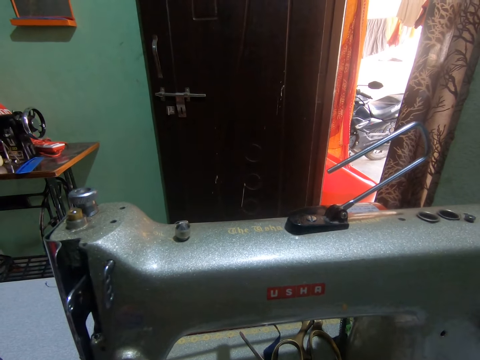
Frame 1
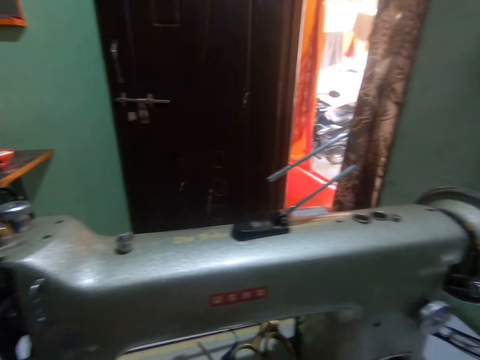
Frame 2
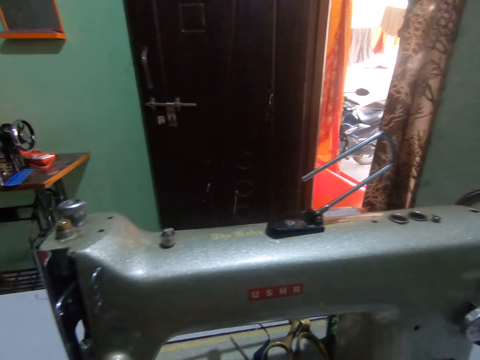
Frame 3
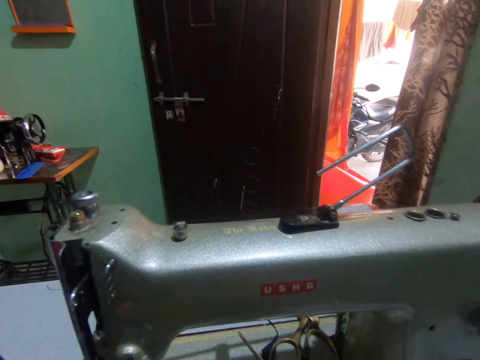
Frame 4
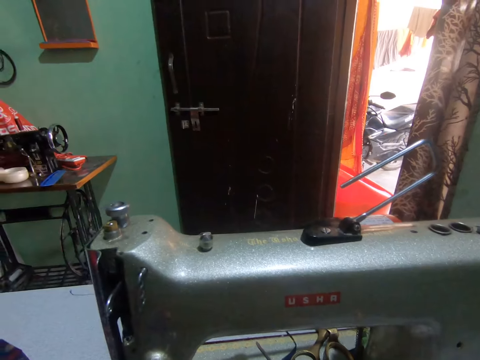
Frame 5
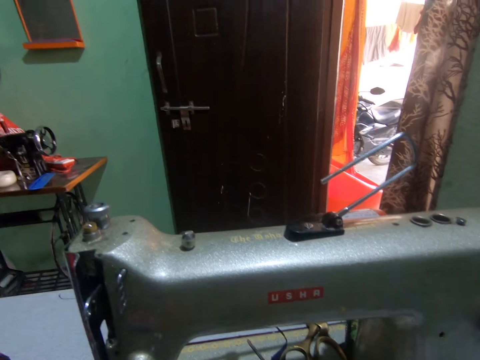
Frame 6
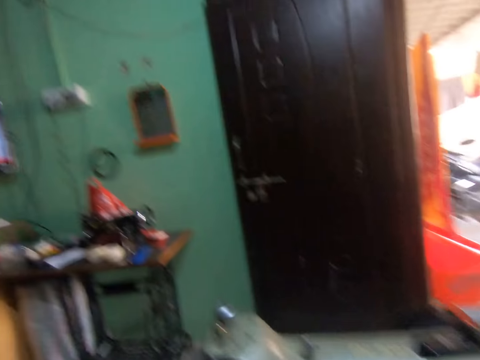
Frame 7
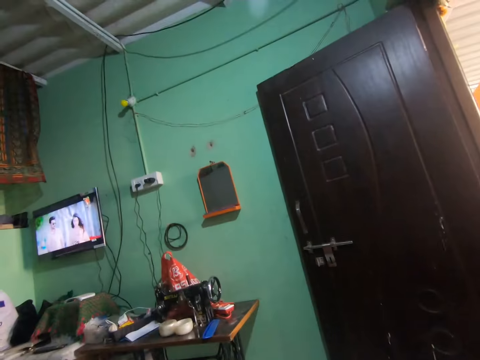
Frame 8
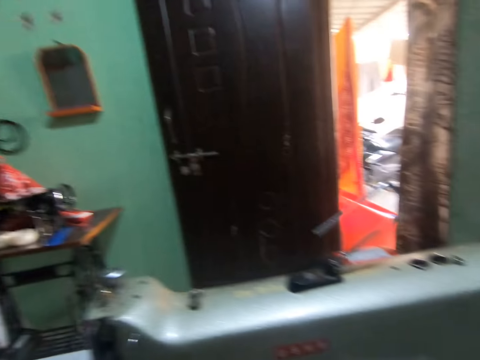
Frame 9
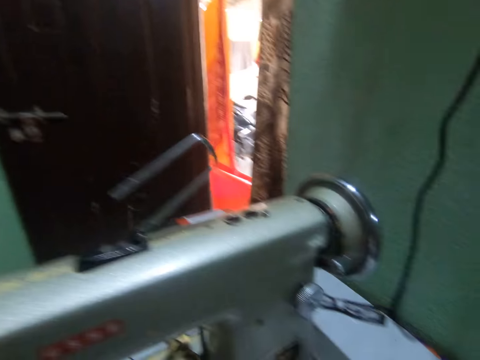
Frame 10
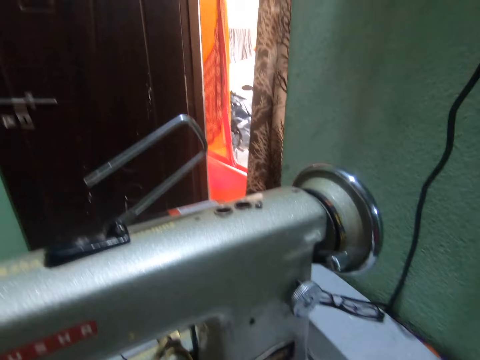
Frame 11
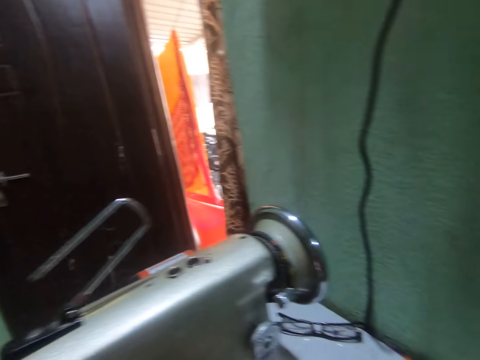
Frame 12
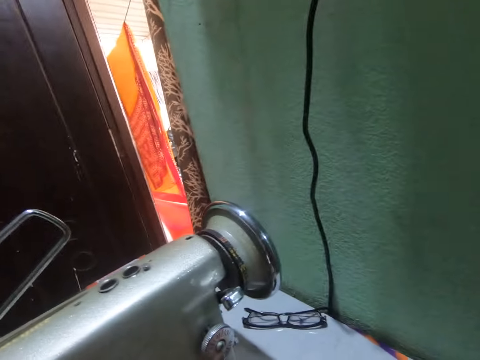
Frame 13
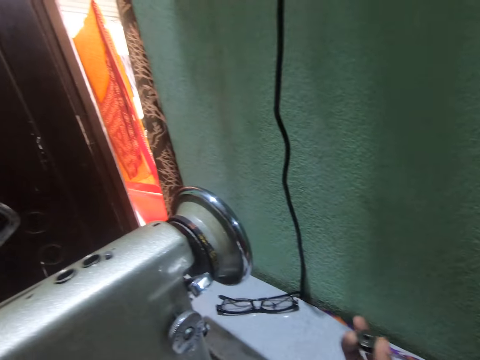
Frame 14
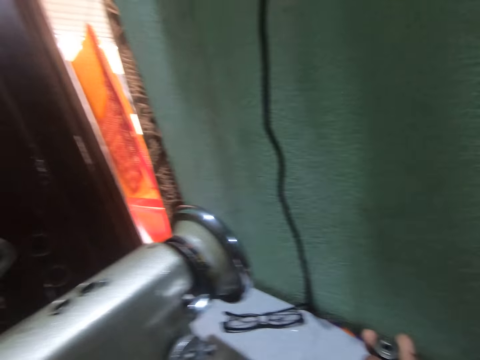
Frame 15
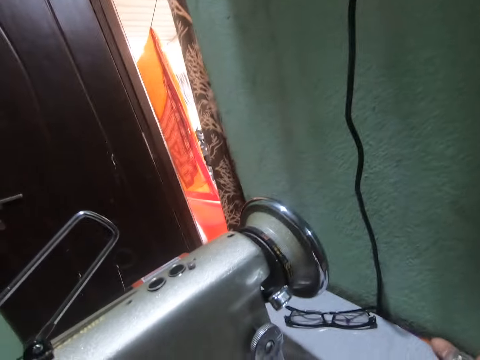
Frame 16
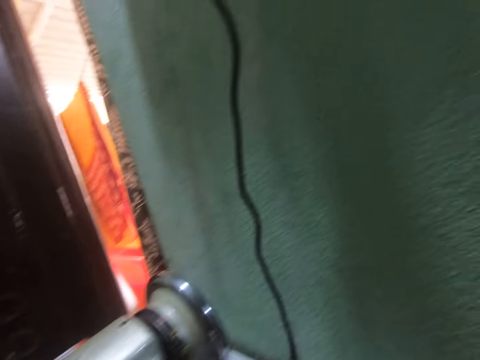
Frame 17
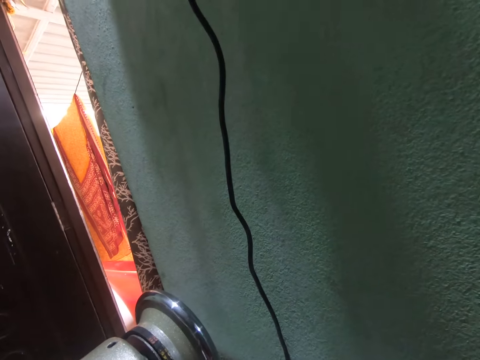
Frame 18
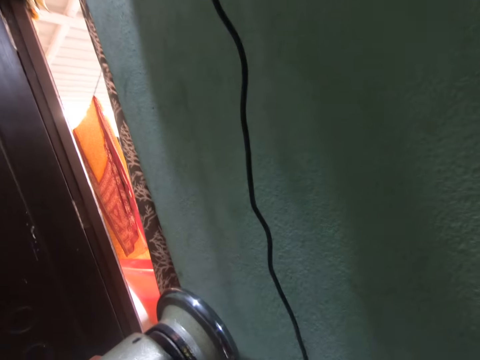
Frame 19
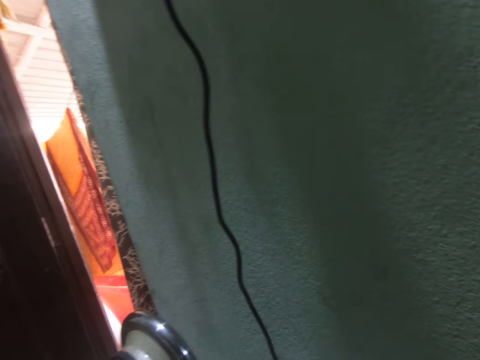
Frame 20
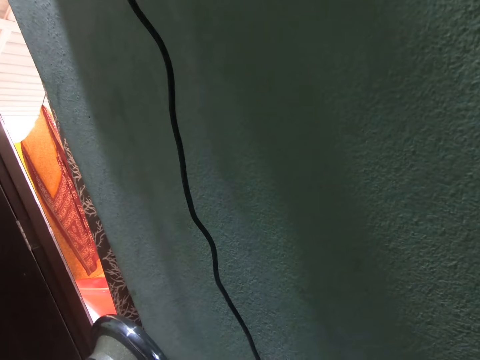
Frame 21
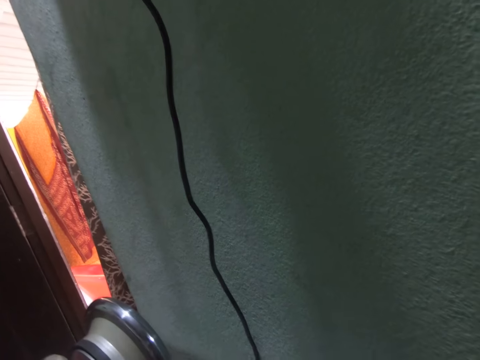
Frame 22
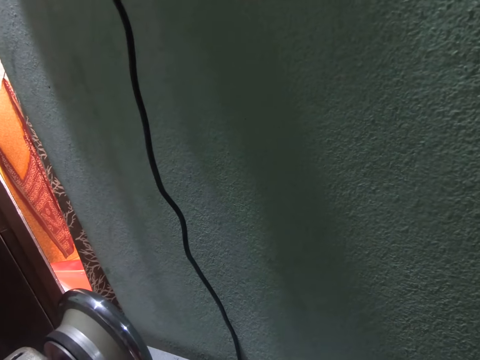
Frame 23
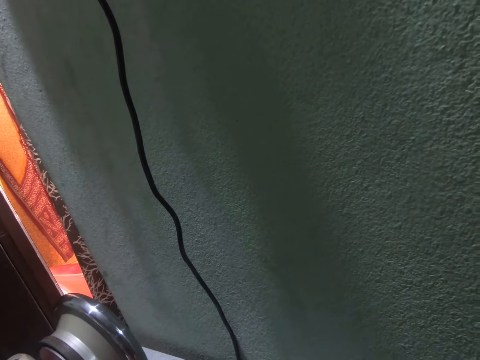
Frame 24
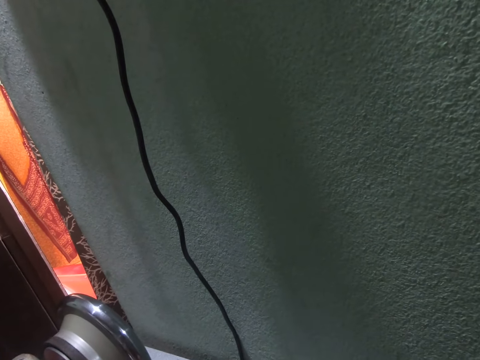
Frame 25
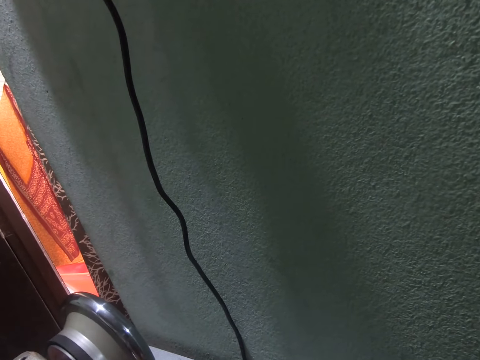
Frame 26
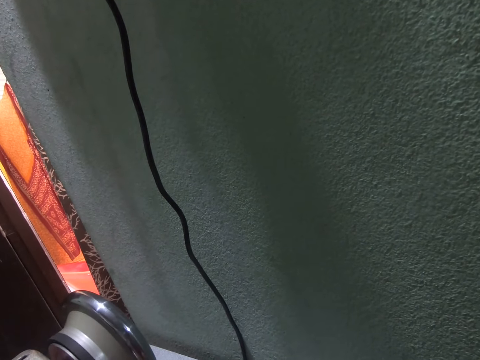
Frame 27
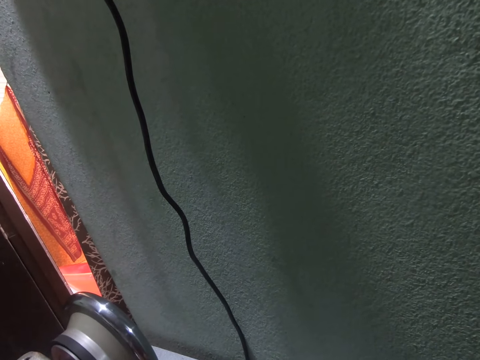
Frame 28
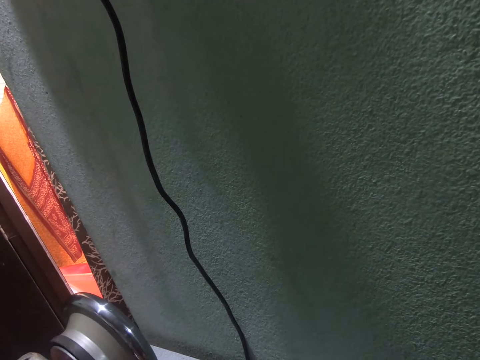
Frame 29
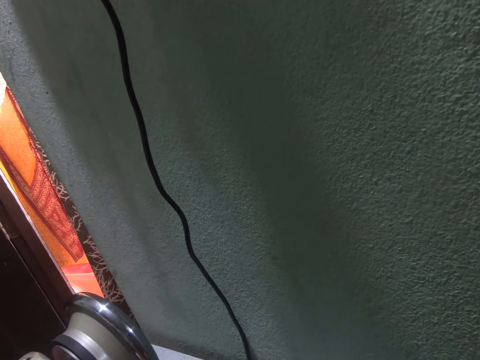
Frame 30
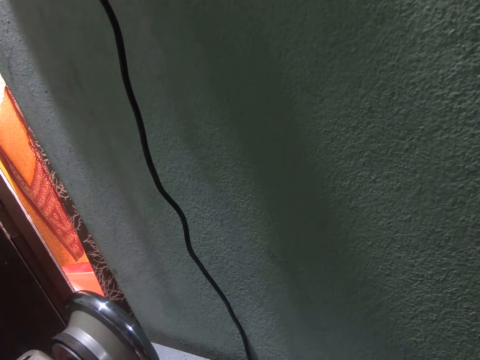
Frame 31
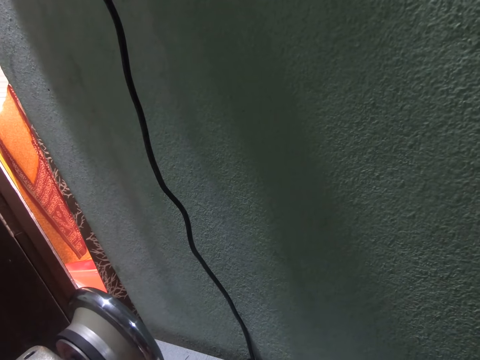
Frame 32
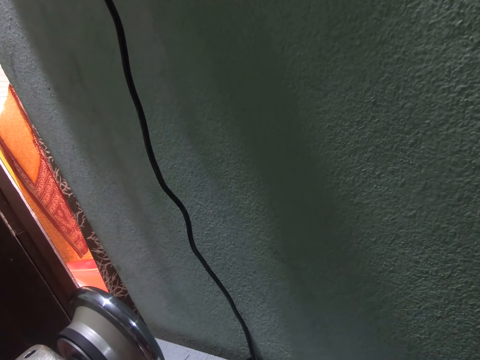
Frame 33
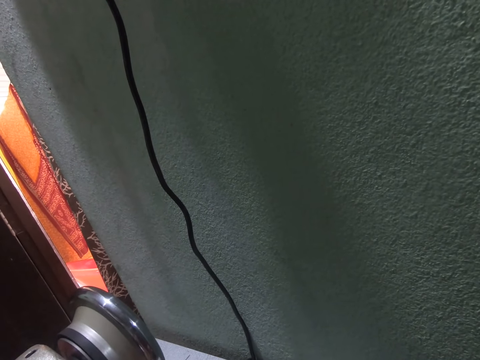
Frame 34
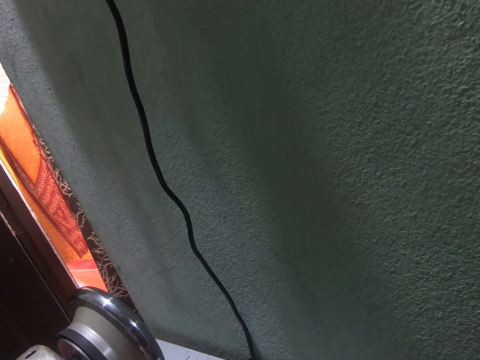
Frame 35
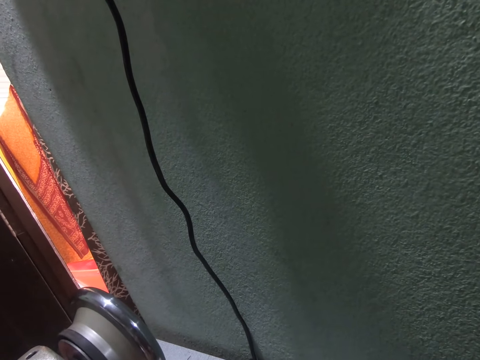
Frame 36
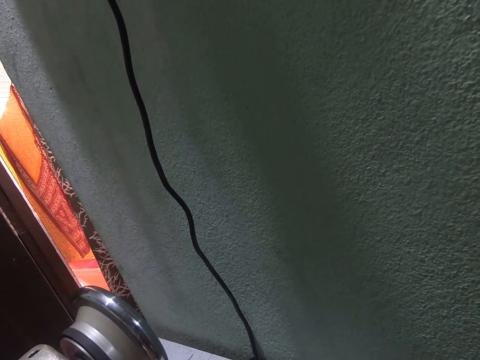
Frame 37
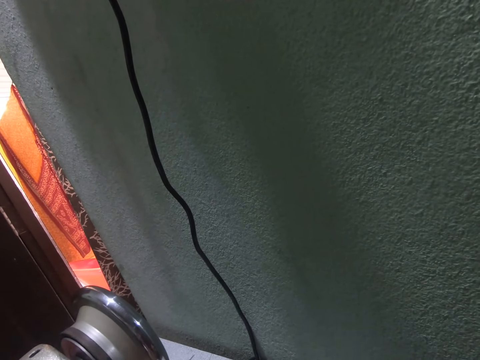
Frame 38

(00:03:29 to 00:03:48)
The camera wearer holds a bobbin with her right hand. She spins the wheel of the sewing machine. She looks at the balance wheel.

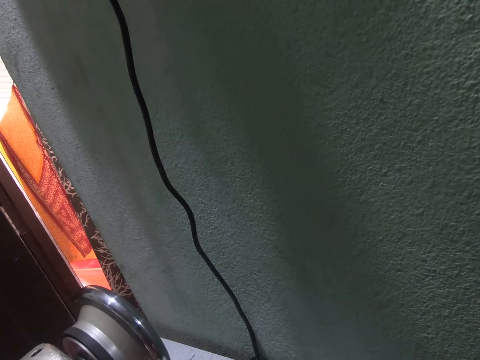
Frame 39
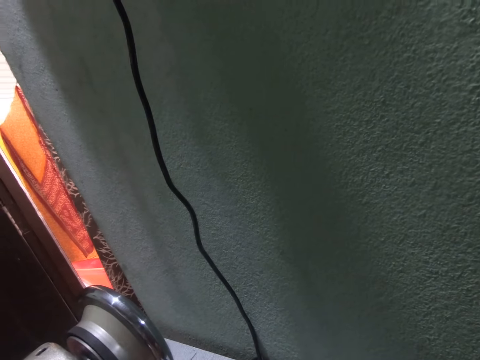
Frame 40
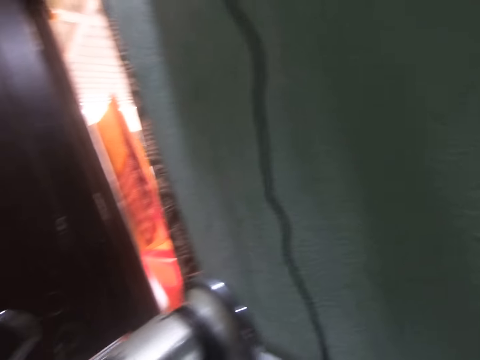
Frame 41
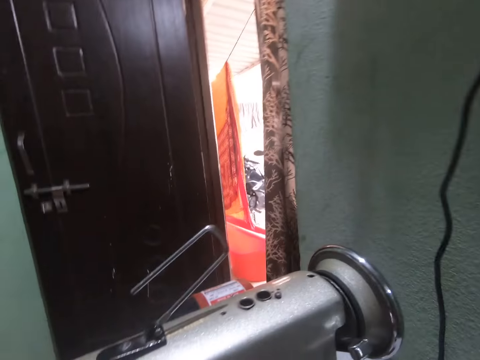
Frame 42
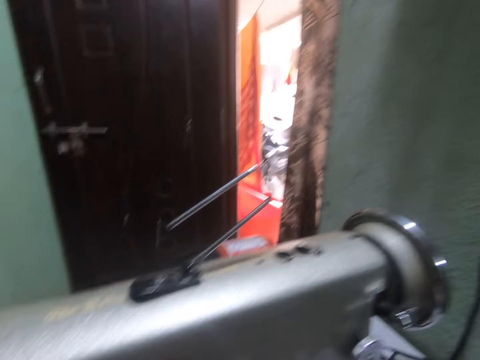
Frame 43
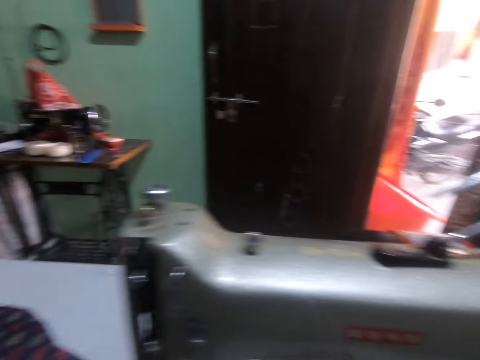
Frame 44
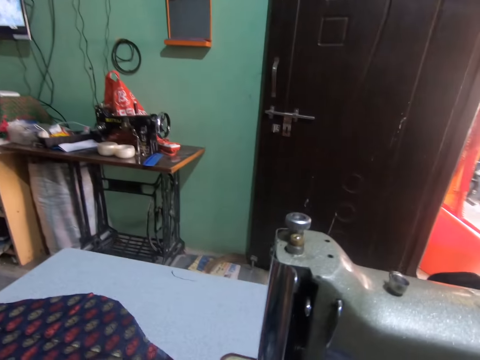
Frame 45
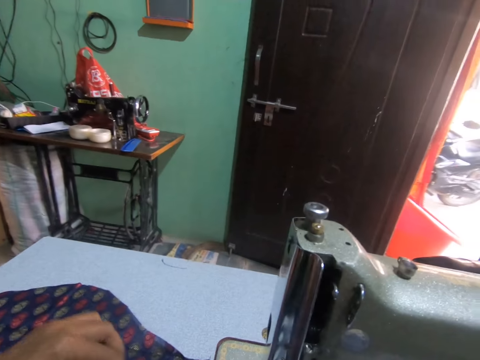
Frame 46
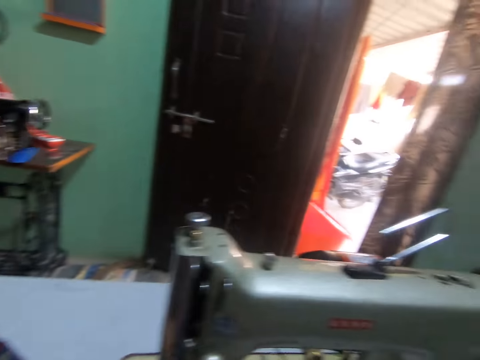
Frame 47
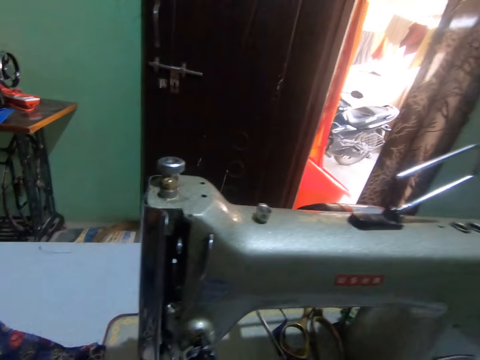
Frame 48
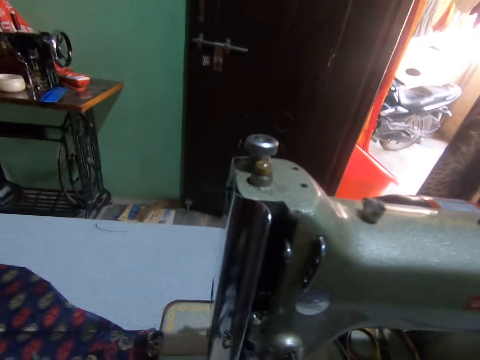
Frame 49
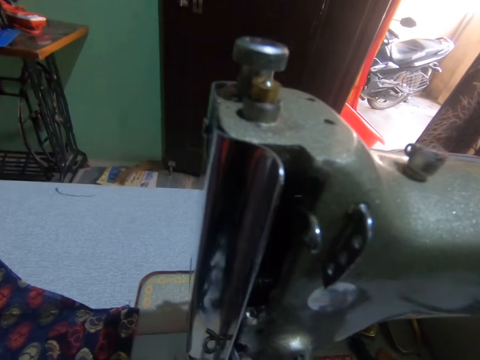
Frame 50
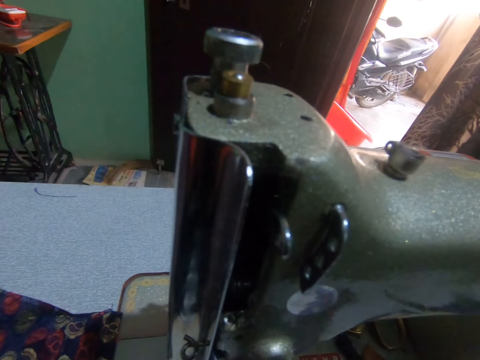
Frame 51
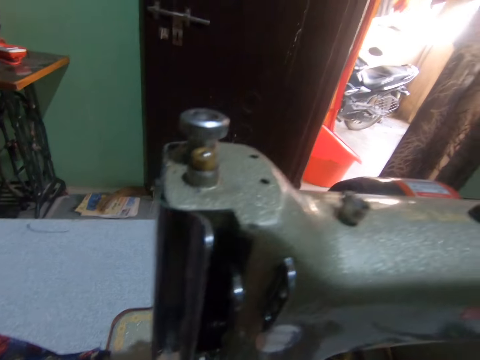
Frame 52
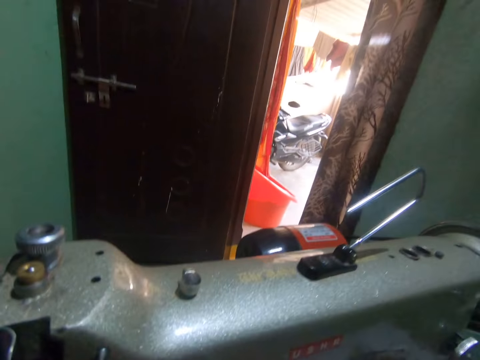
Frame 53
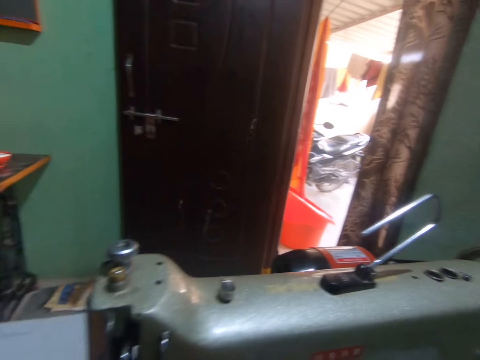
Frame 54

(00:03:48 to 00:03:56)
The camera wearer moves a hand.
